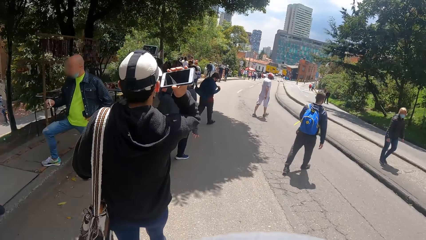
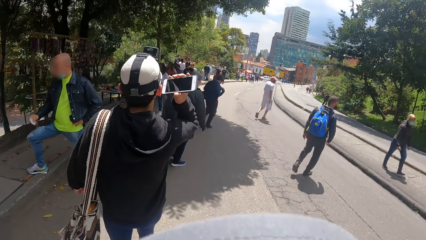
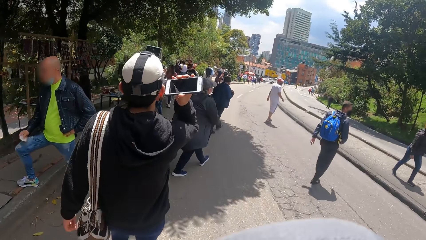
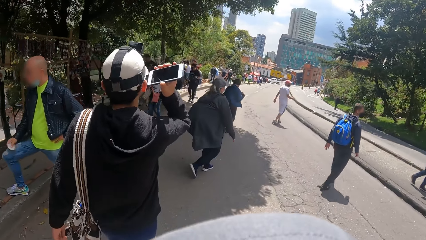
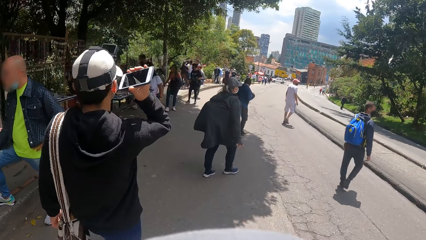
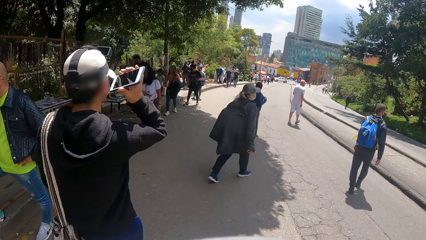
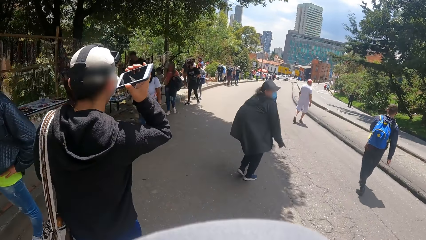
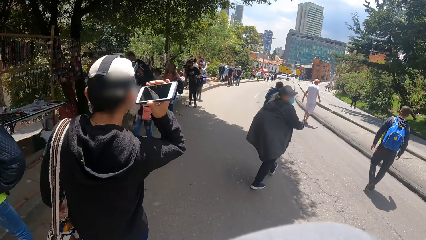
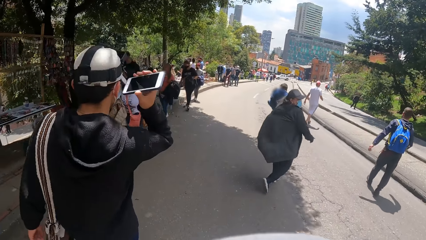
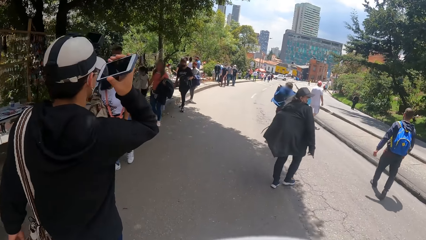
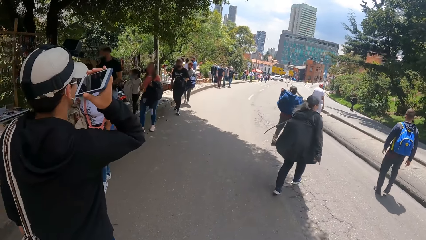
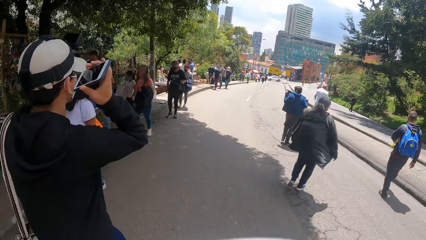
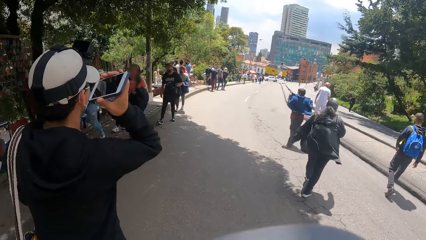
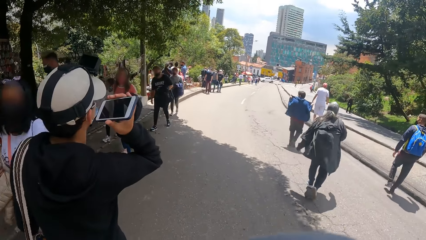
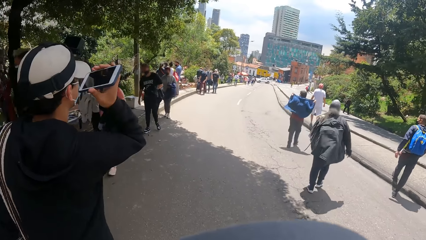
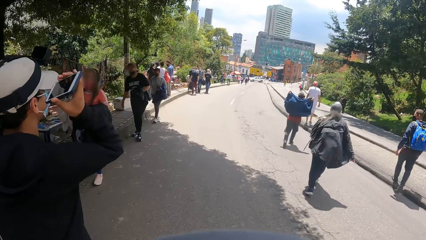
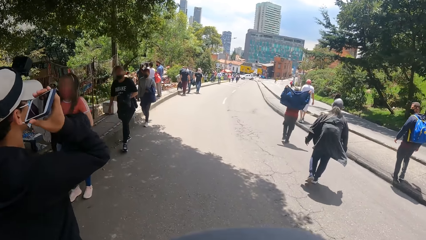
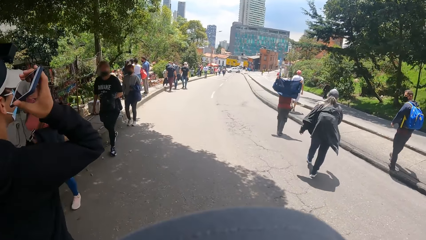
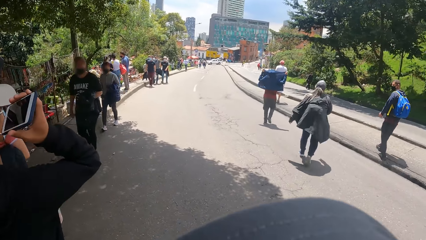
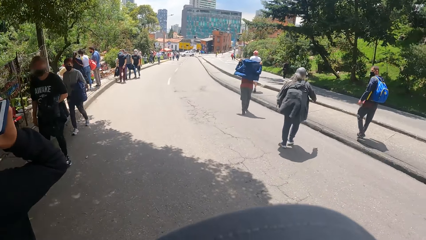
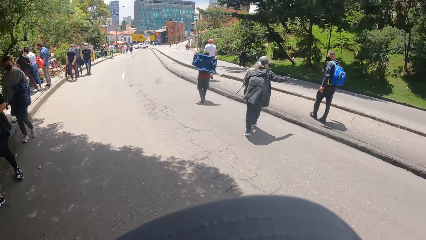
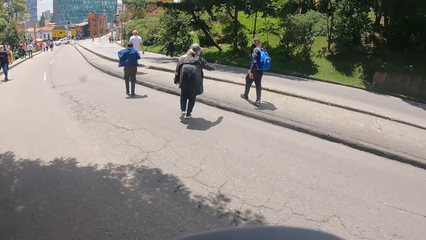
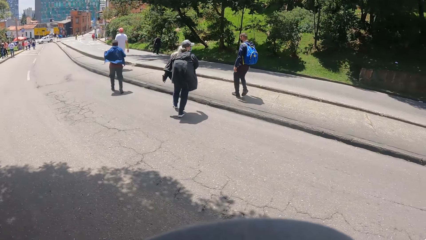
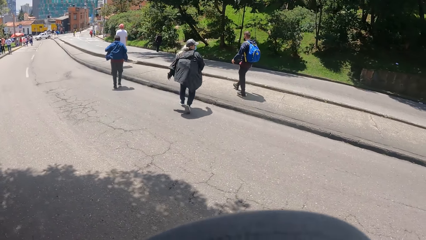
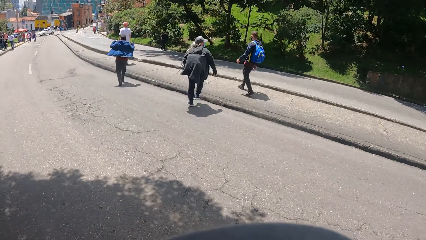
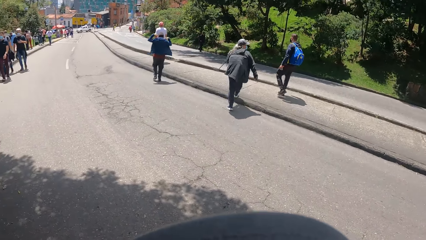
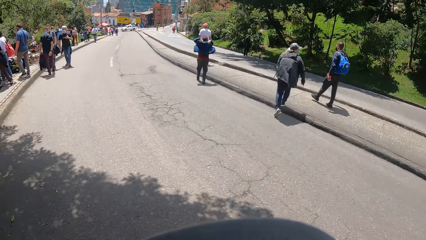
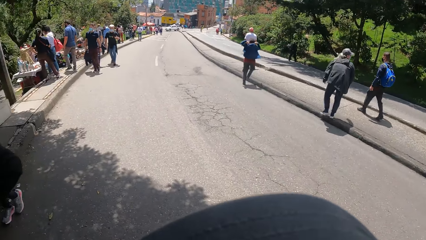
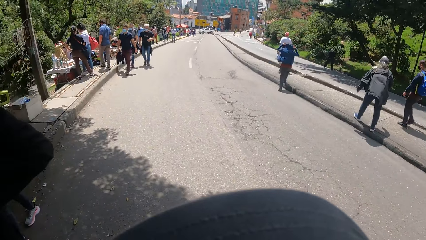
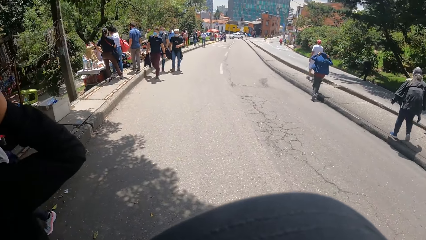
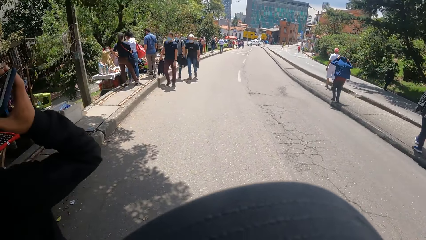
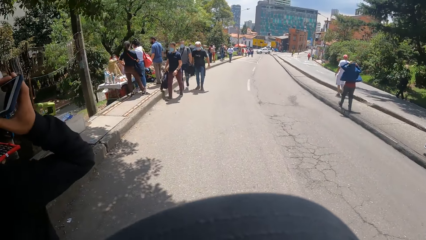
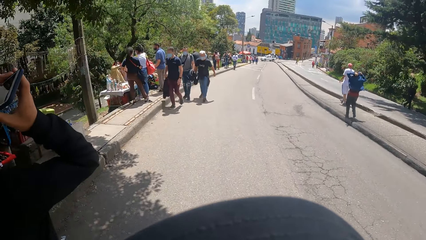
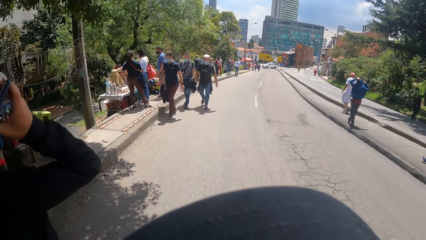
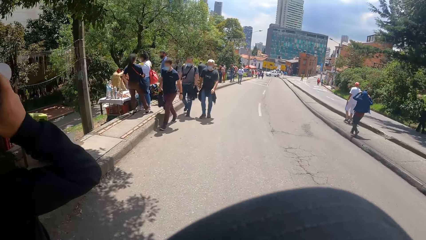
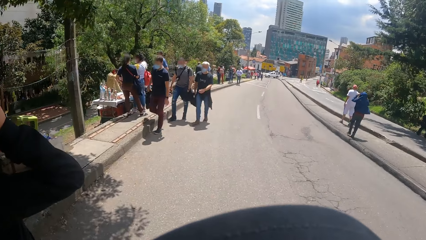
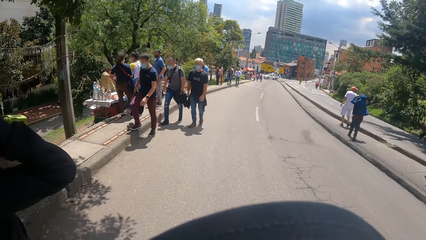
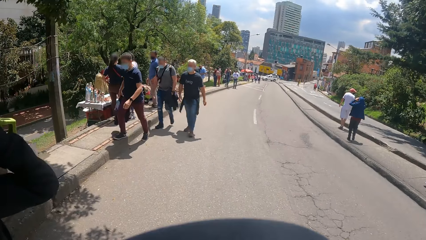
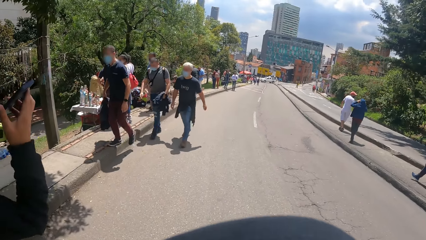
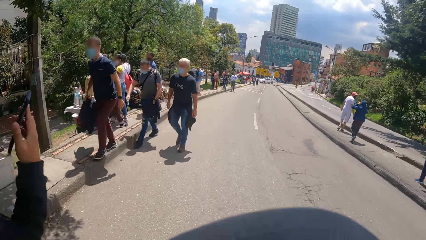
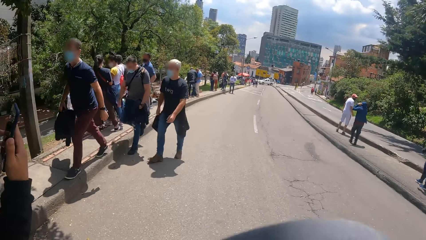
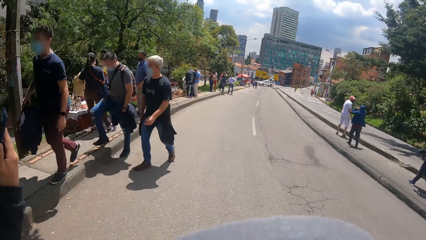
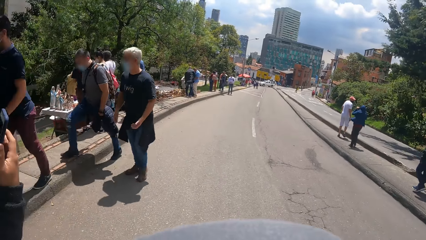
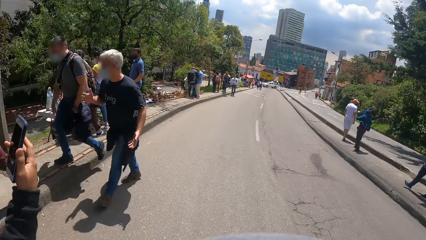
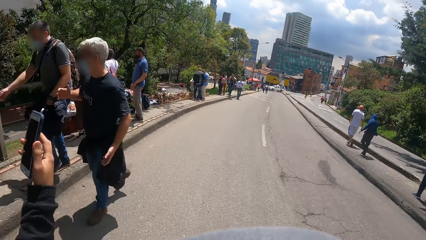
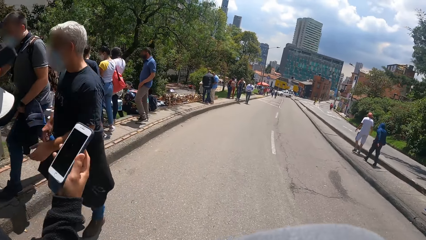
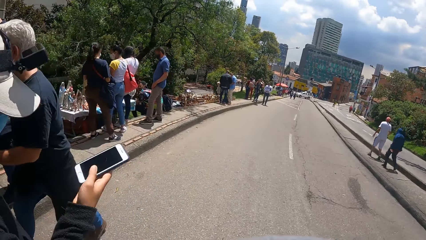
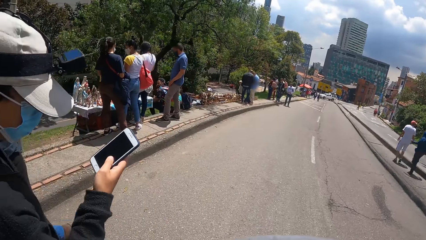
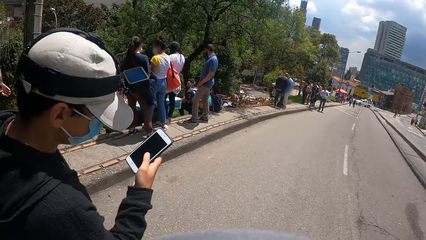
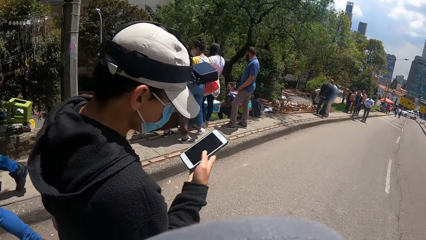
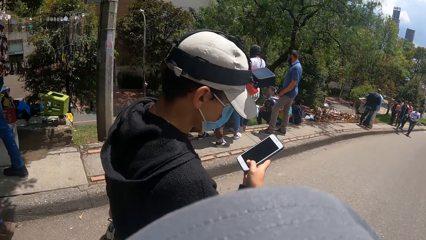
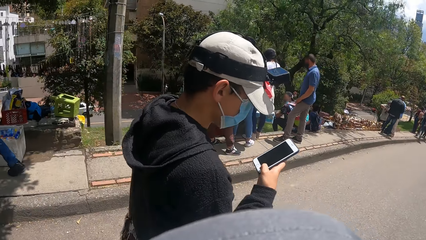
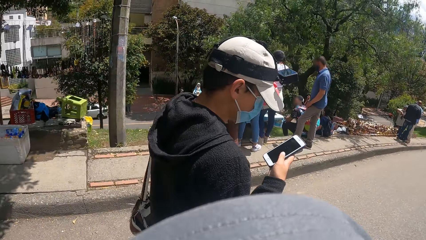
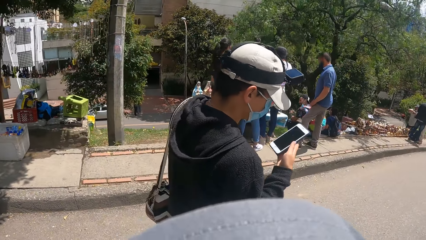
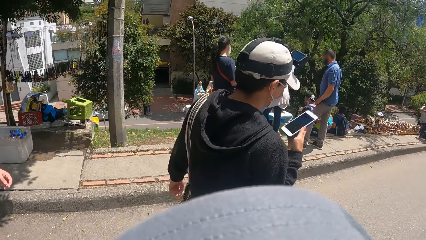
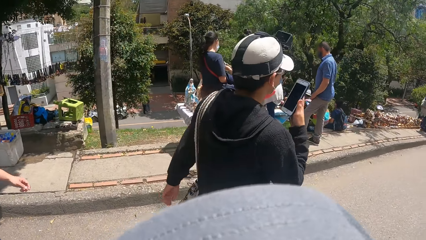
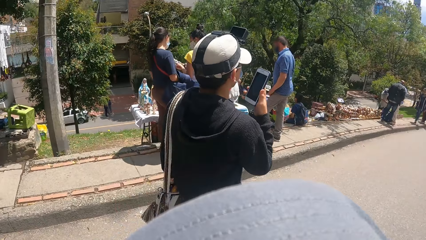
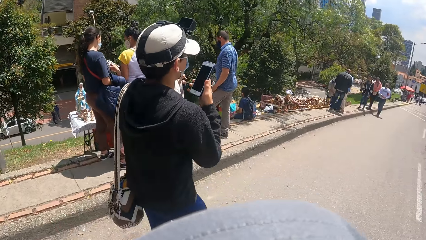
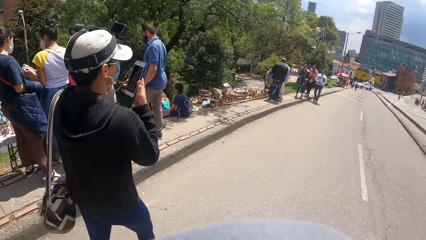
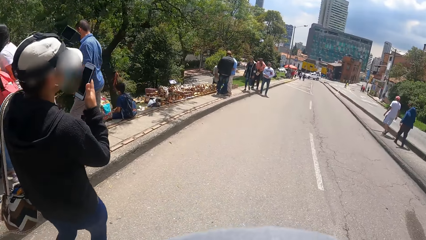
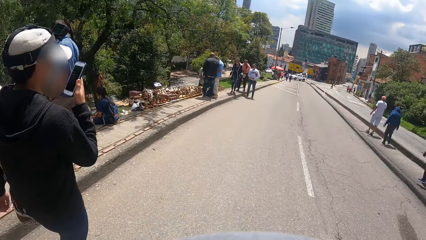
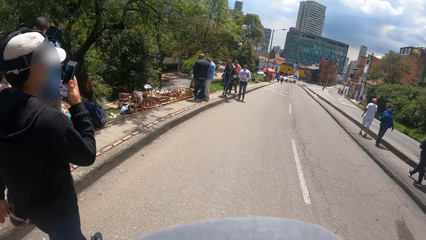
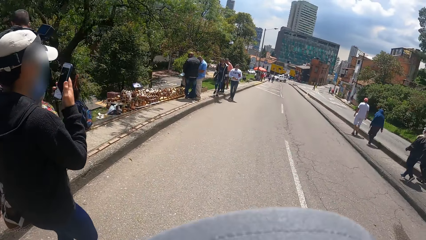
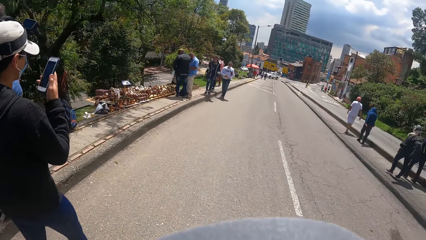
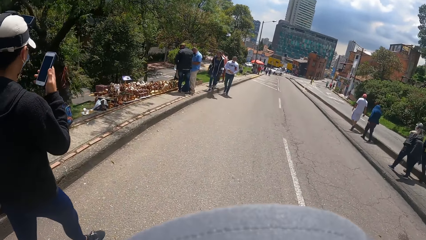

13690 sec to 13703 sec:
The camera wearer looks to the right. The guy drops his phone from his right ear.
